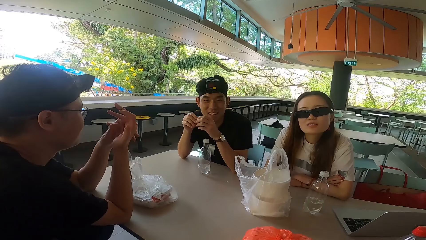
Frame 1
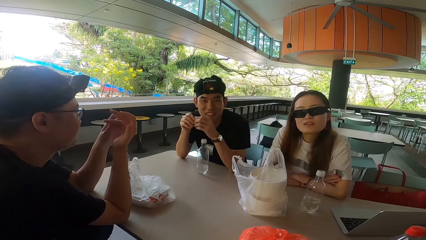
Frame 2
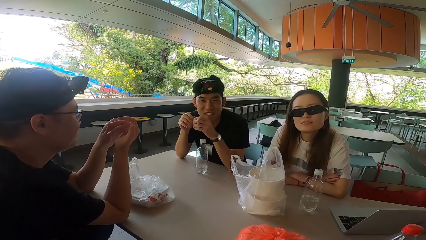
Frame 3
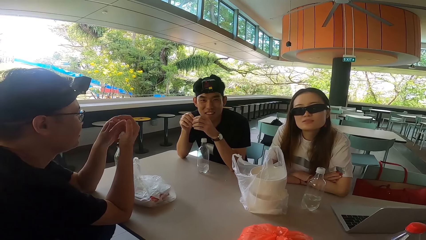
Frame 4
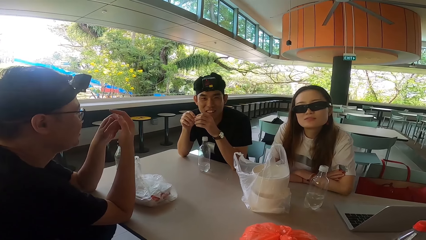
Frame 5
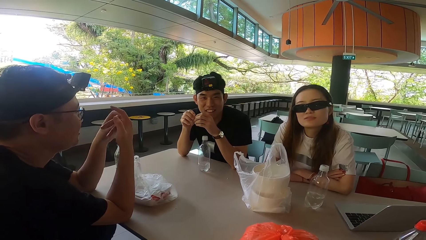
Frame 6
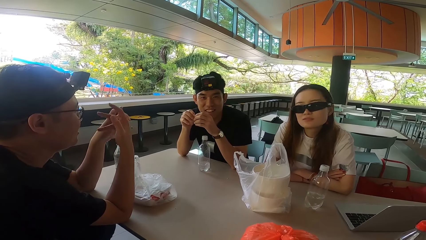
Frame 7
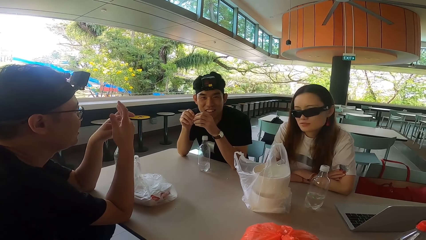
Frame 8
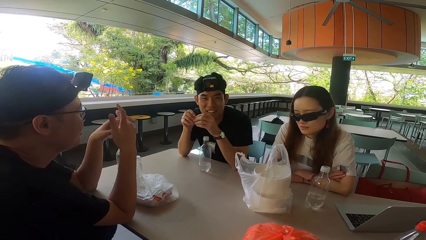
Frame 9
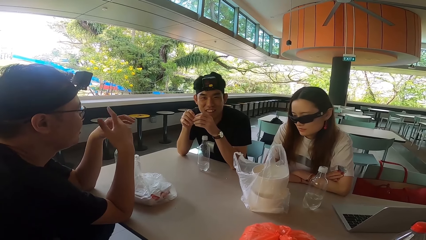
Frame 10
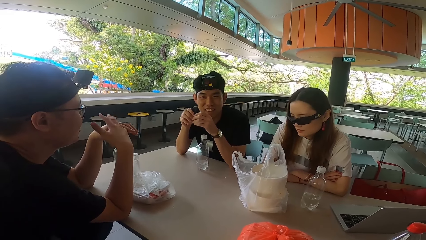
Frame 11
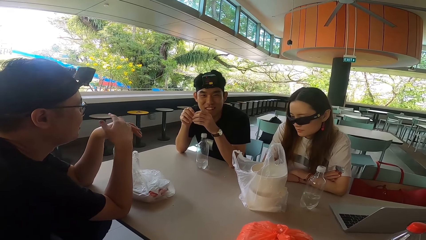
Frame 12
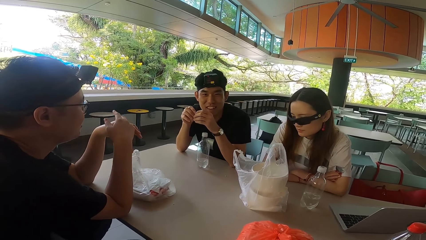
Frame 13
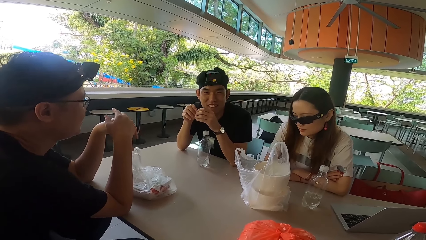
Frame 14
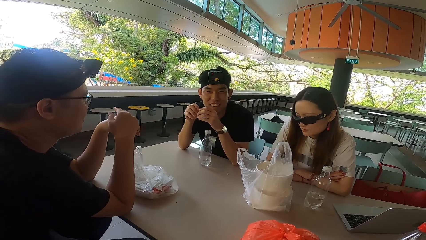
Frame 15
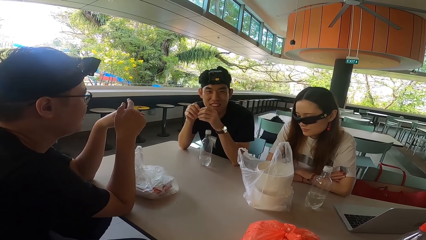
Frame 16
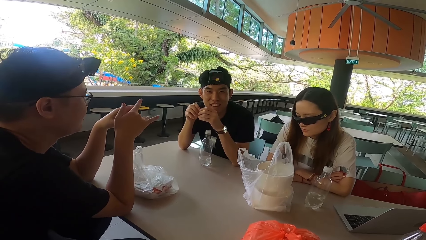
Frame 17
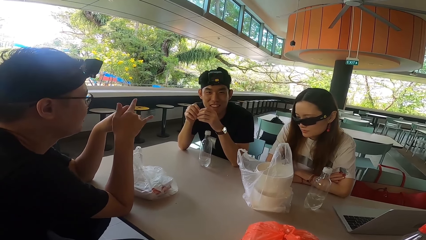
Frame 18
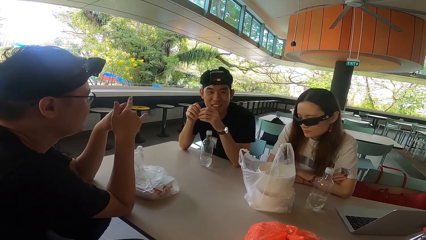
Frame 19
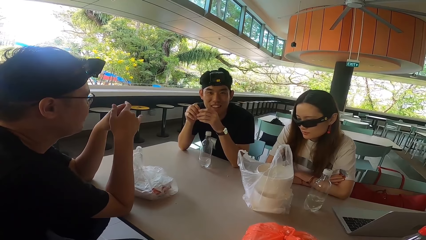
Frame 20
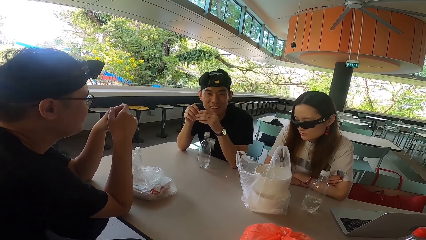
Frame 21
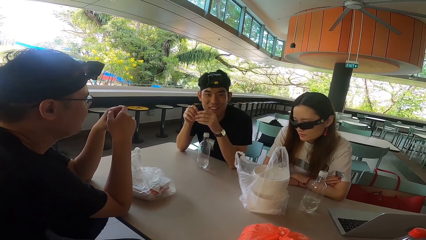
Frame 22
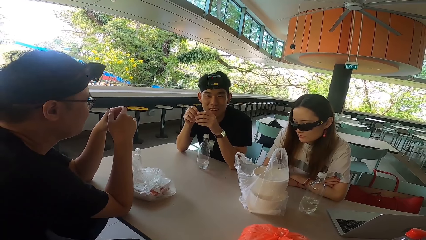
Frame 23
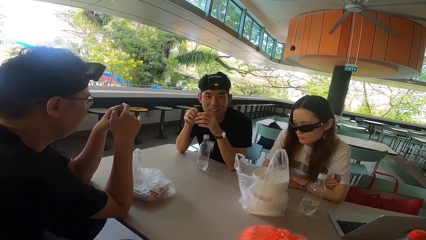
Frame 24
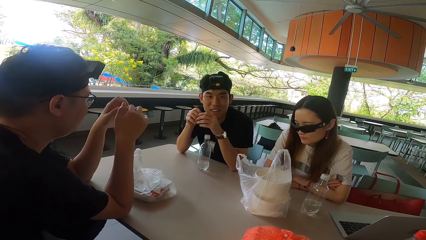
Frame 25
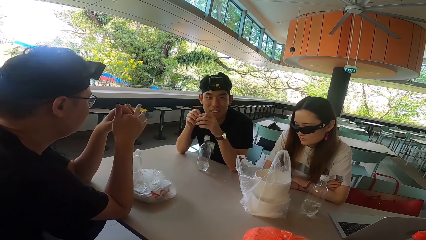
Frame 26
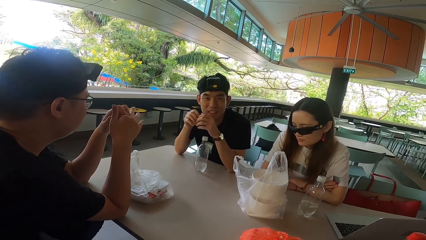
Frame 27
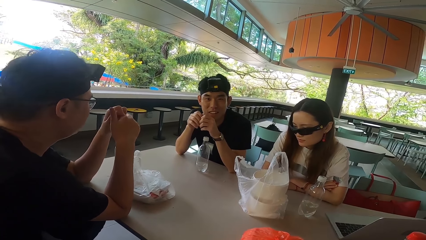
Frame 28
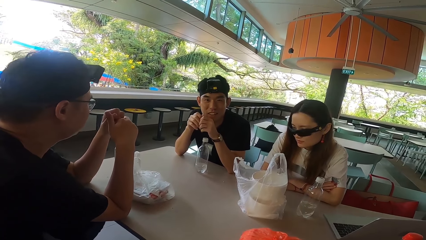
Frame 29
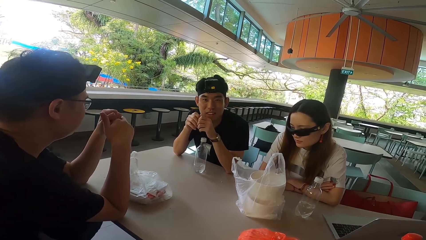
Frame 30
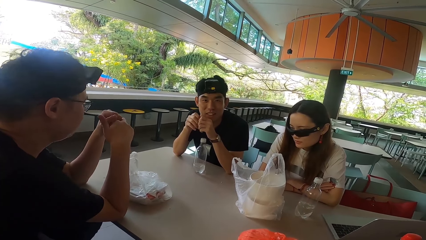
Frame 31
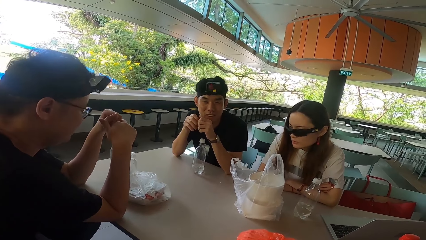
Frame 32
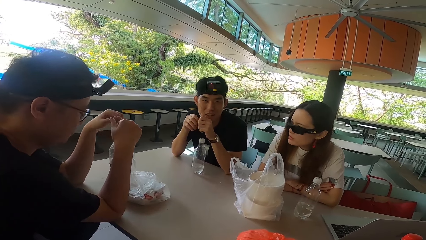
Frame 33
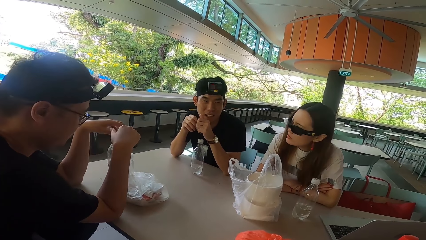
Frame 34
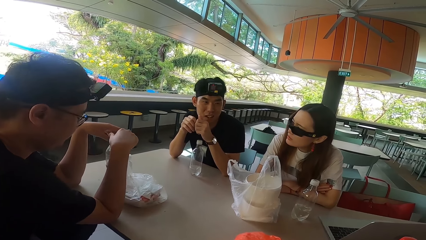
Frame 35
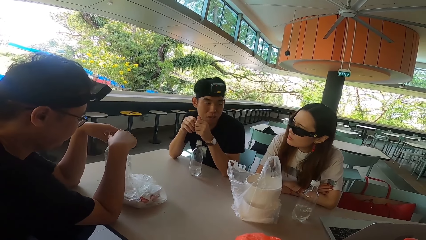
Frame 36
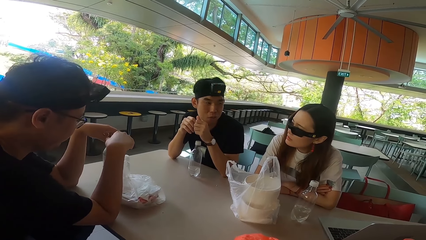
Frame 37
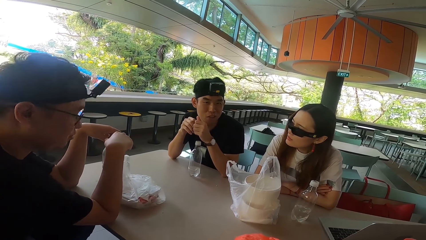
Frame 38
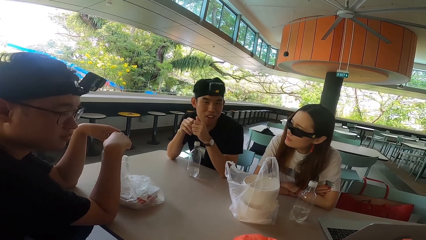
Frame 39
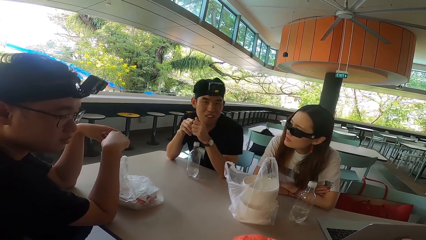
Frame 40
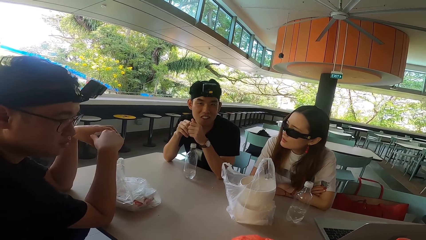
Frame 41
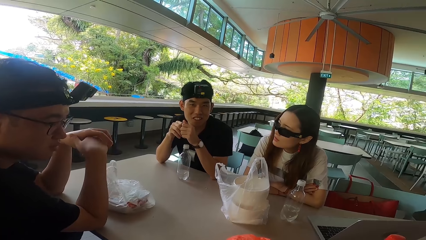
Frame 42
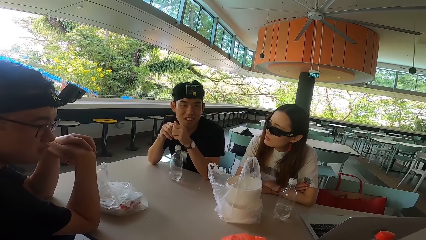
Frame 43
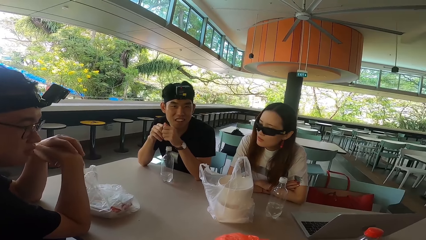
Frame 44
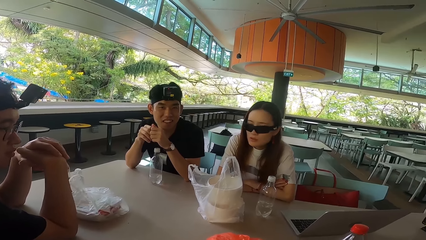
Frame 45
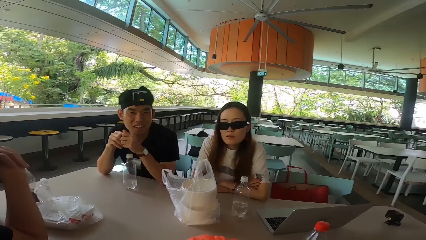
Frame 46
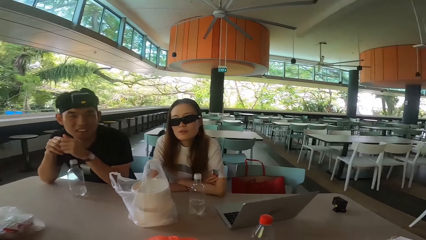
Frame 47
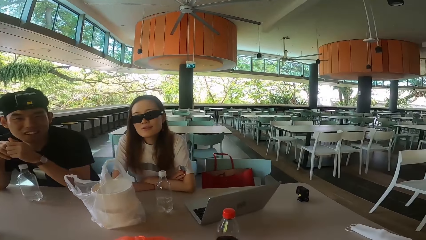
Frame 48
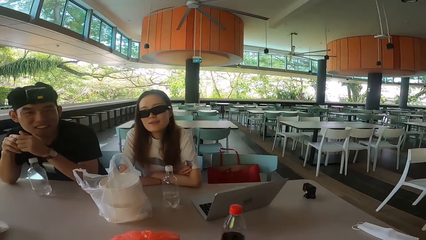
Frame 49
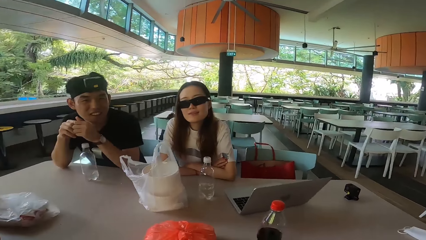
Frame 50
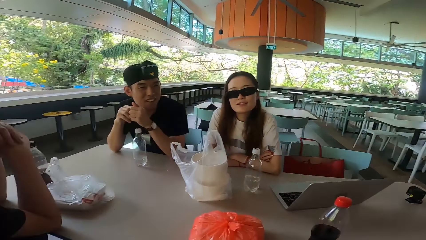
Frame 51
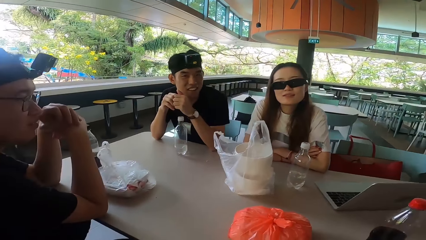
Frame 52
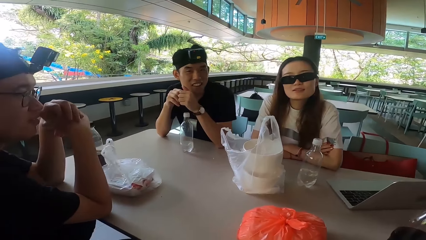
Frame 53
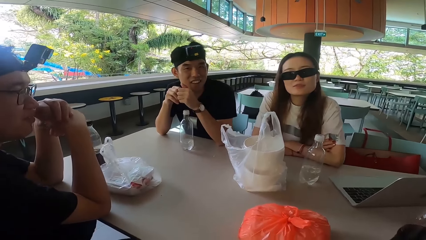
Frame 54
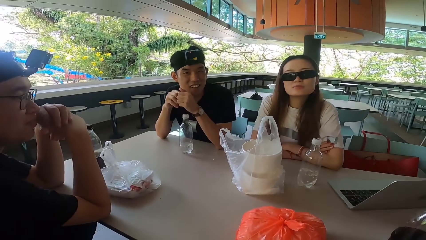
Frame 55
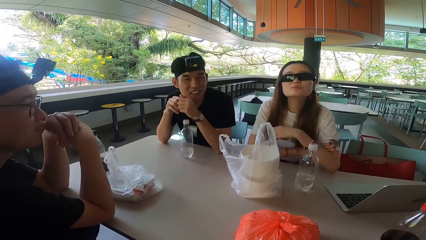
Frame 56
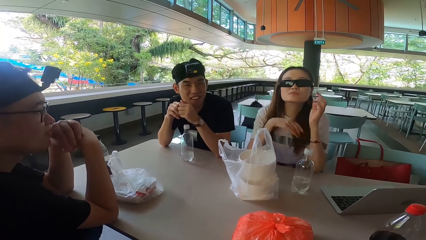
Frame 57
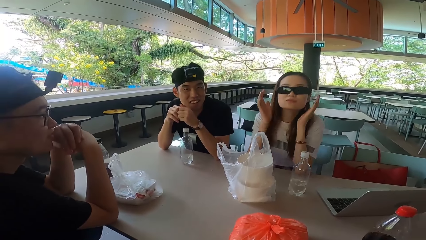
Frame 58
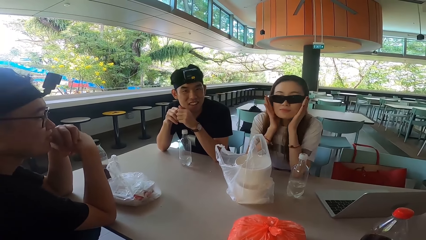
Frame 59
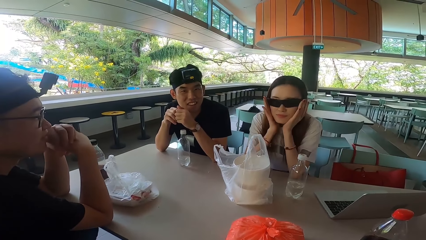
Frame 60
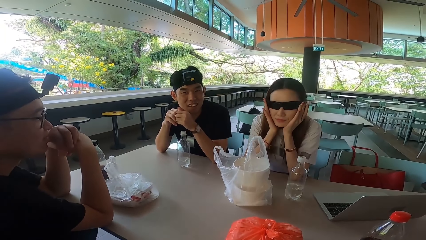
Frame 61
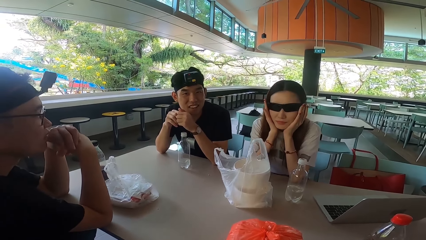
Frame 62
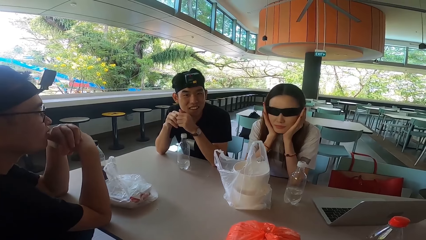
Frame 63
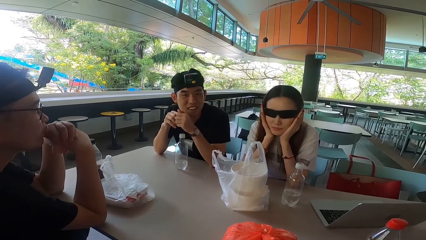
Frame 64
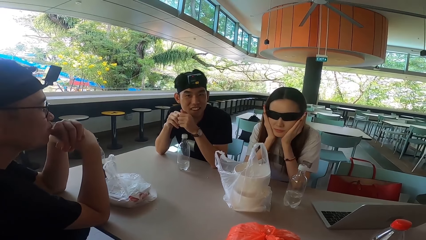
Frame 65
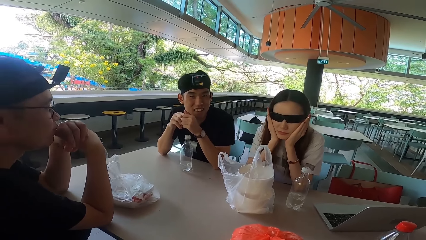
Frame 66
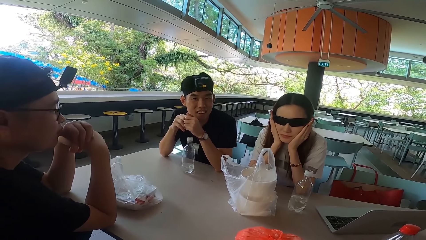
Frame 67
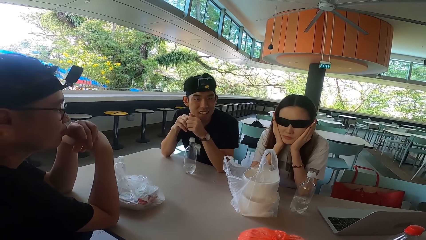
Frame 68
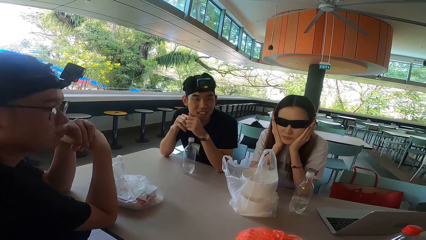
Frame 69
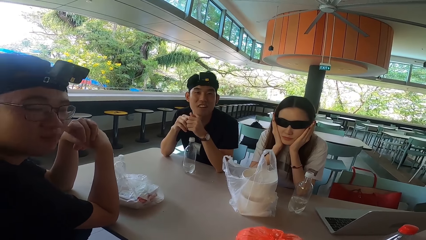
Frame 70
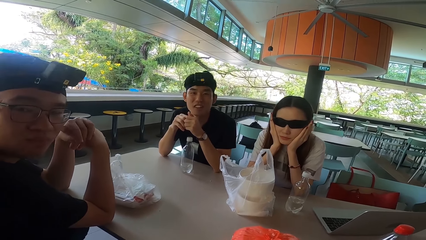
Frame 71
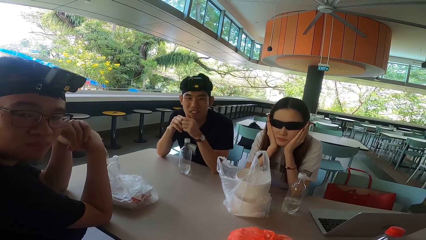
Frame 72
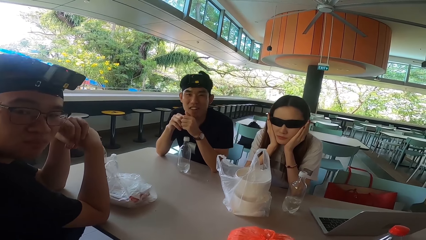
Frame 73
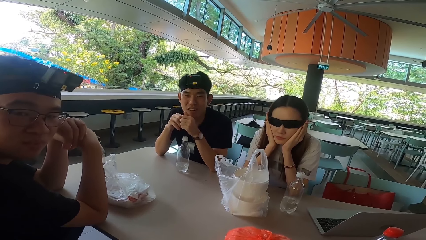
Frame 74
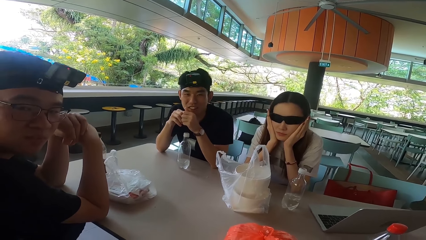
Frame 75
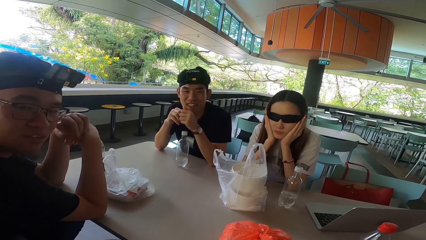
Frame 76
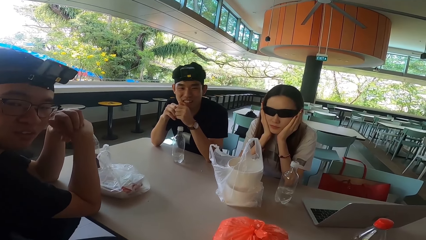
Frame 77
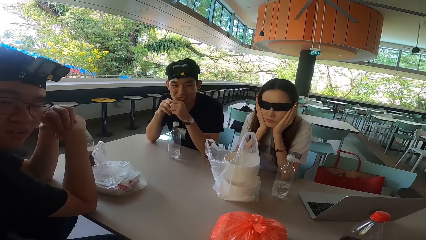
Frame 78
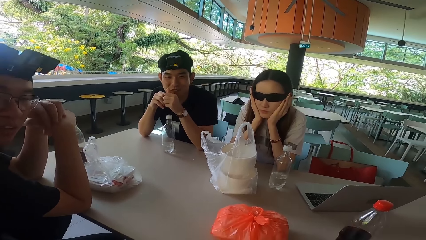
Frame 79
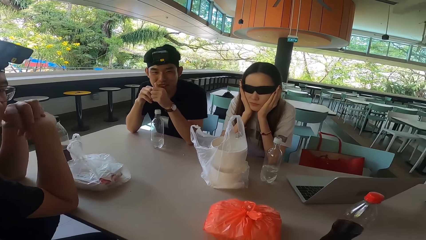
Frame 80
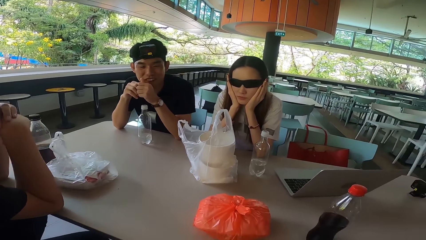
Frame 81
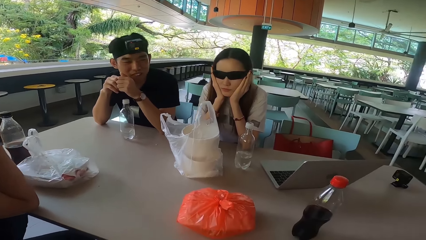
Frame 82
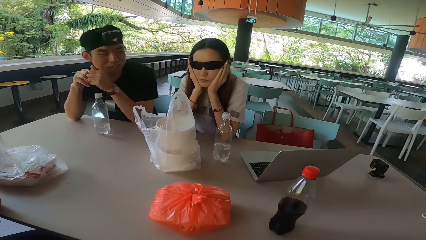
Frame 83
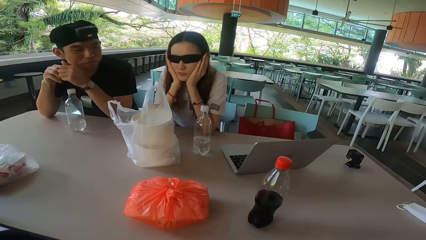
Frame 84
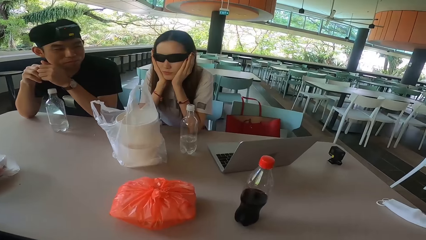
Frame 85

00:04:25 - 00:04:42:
A man holds his fingers. The man moves his fingers. A lady bends her head. The lady turns right. The first man bends down. Another man talks to the camera wearer. The first man turns right. The first man folds his hands. The lady turns forward, raises her hands and adjusts her sunglasses. The lady rests her hands on the cheeks. The other man shakes his head. The first man turns right. The other man talks to the camera wearer.
